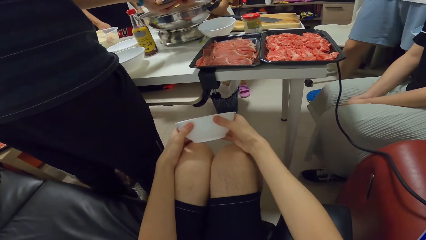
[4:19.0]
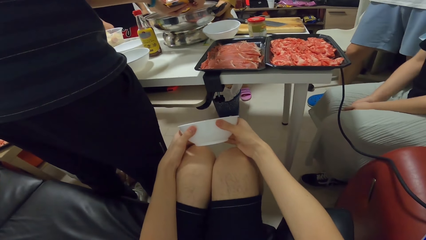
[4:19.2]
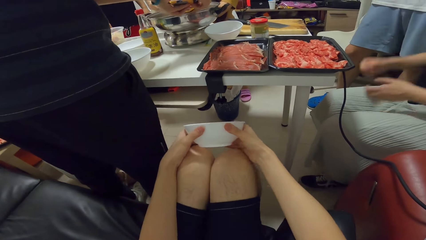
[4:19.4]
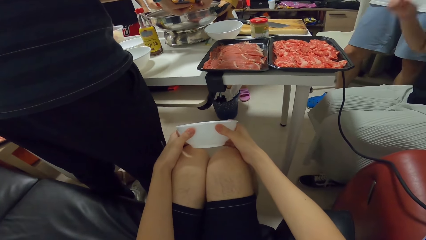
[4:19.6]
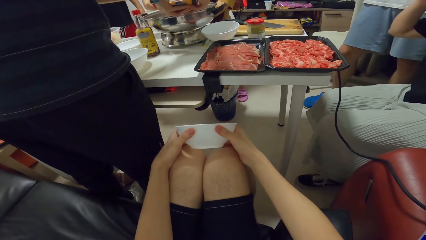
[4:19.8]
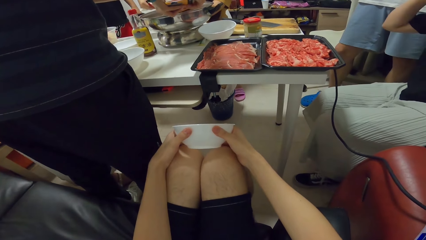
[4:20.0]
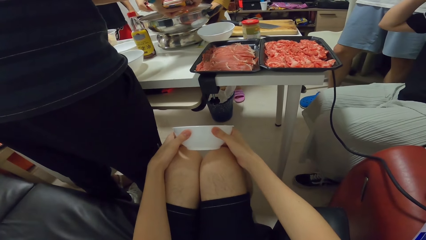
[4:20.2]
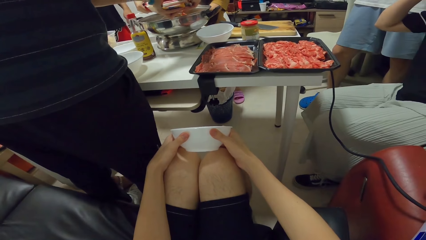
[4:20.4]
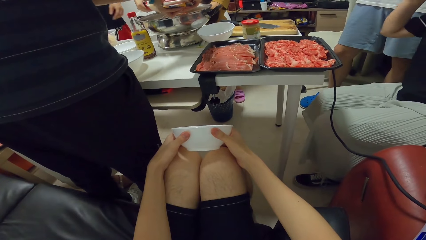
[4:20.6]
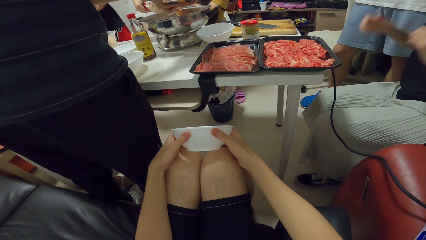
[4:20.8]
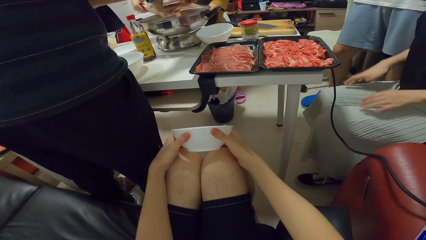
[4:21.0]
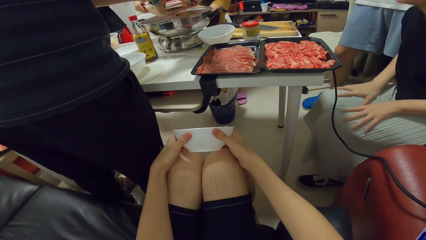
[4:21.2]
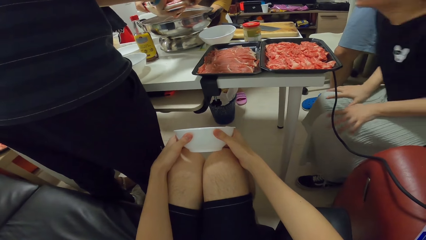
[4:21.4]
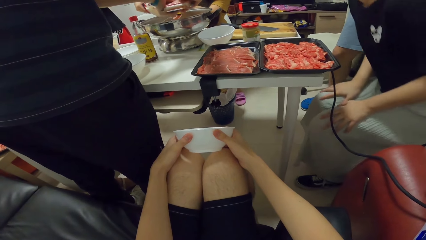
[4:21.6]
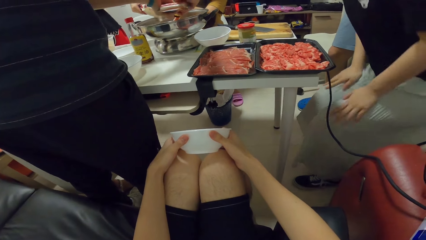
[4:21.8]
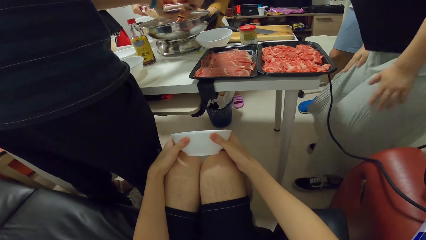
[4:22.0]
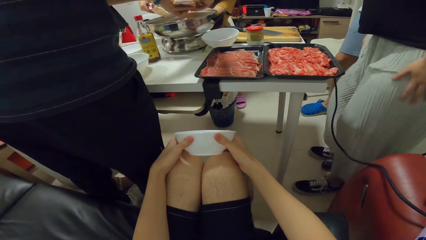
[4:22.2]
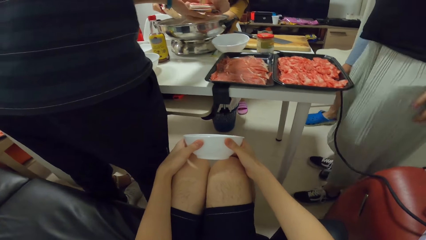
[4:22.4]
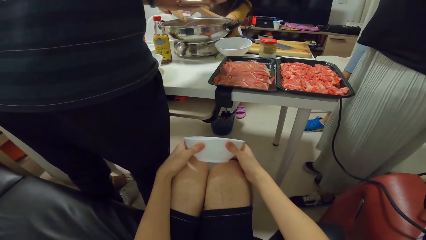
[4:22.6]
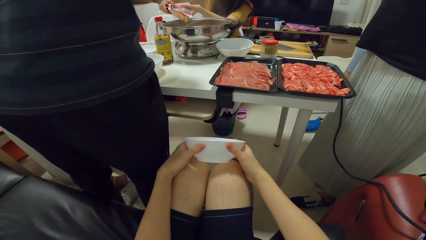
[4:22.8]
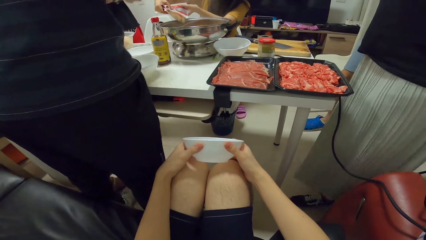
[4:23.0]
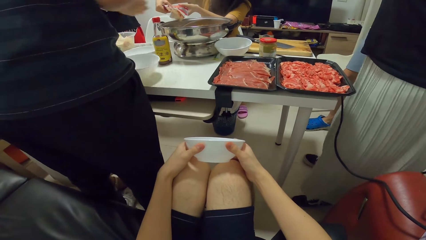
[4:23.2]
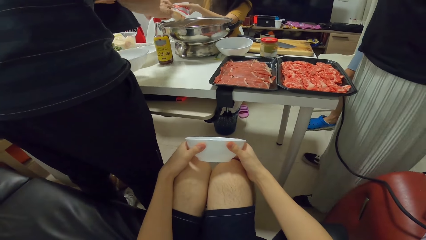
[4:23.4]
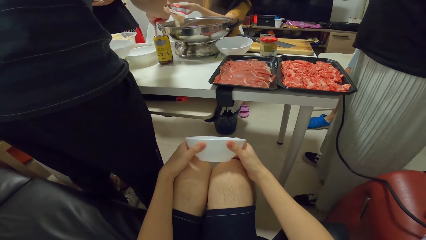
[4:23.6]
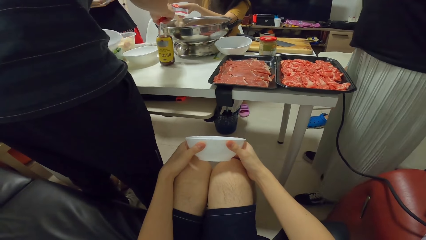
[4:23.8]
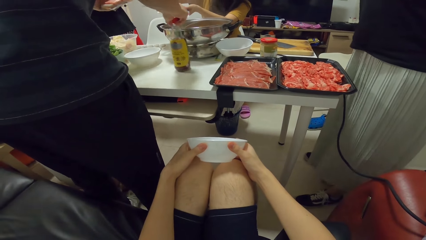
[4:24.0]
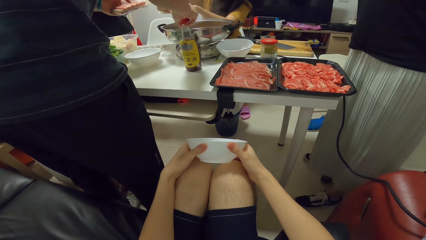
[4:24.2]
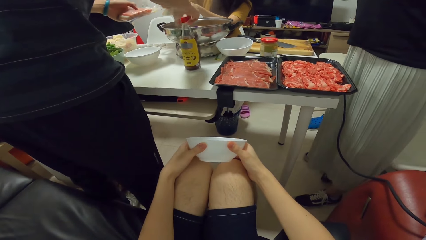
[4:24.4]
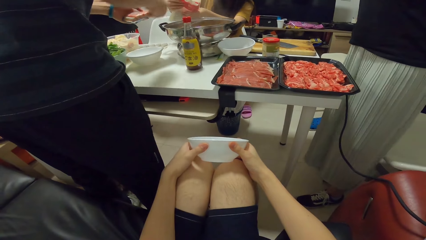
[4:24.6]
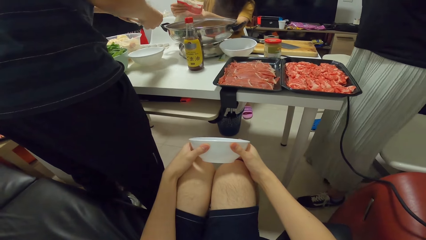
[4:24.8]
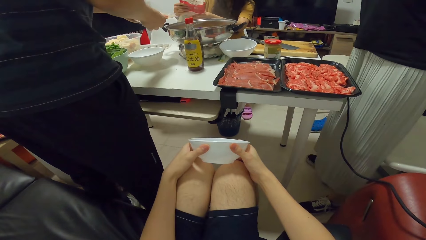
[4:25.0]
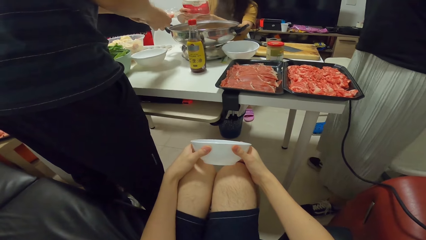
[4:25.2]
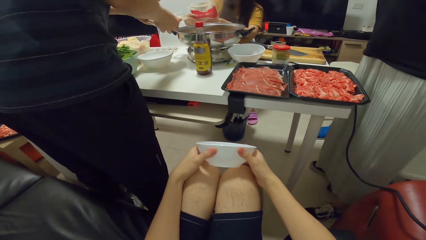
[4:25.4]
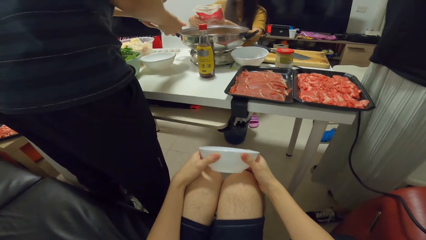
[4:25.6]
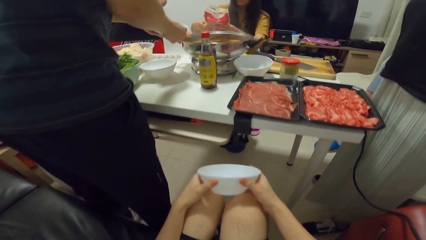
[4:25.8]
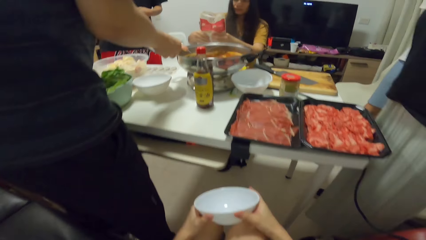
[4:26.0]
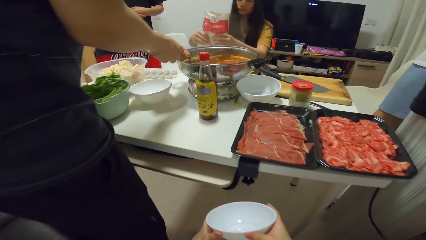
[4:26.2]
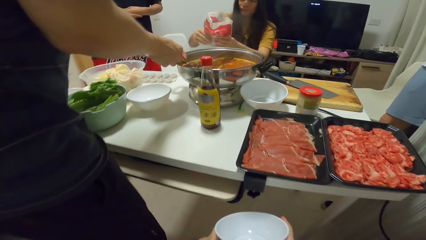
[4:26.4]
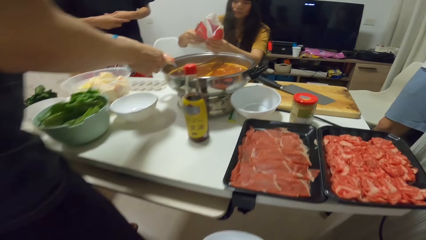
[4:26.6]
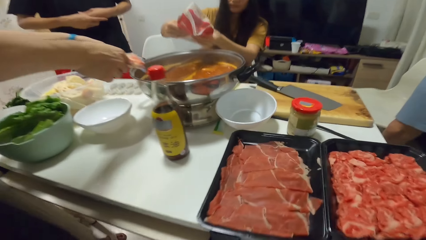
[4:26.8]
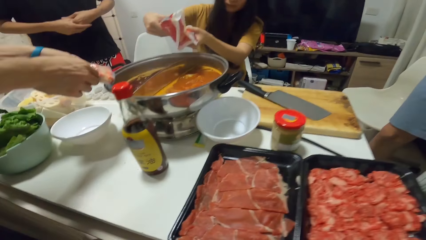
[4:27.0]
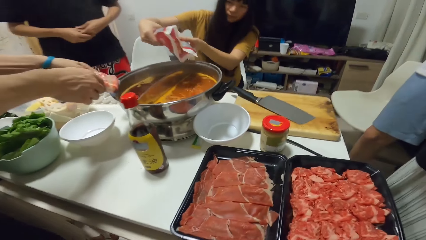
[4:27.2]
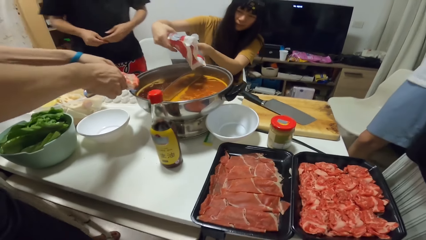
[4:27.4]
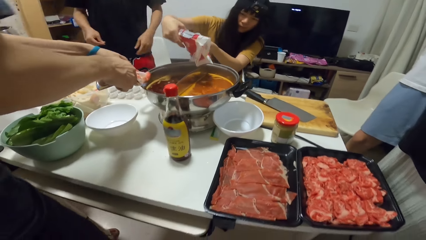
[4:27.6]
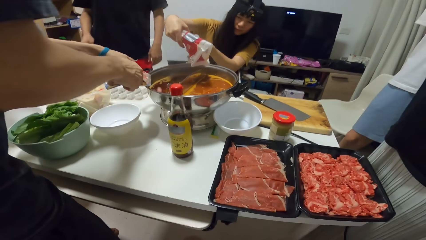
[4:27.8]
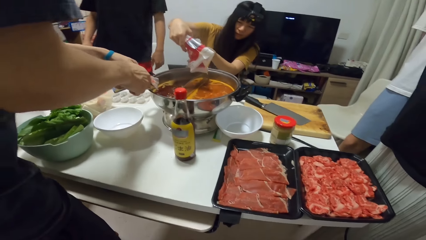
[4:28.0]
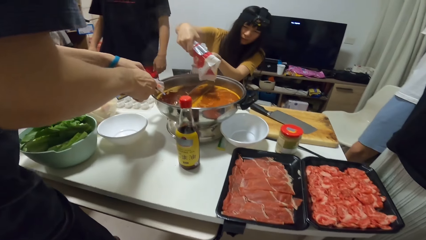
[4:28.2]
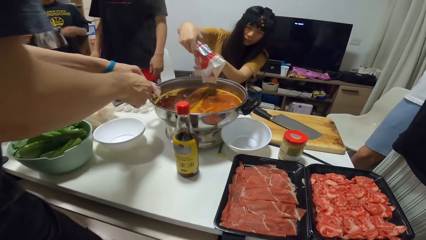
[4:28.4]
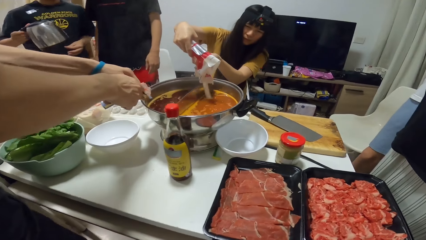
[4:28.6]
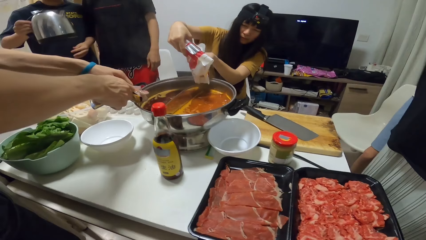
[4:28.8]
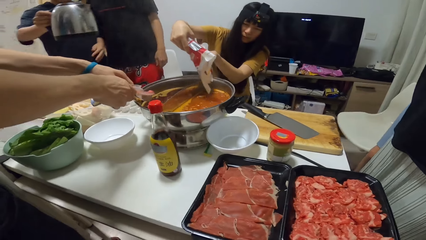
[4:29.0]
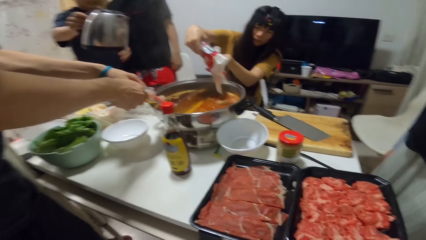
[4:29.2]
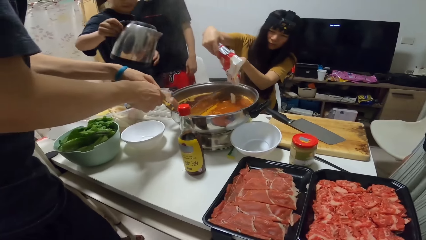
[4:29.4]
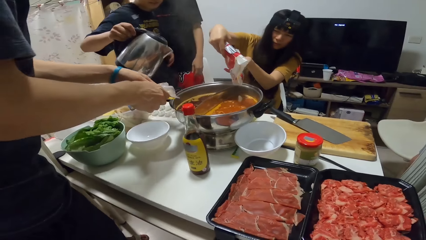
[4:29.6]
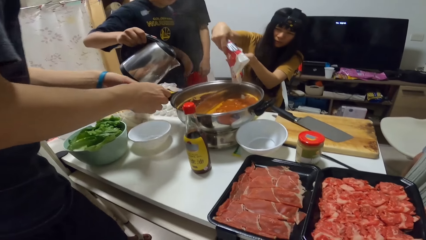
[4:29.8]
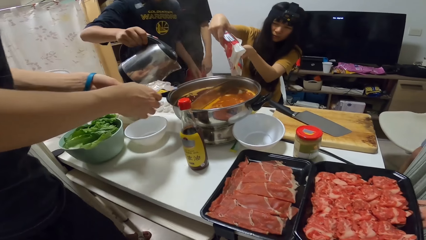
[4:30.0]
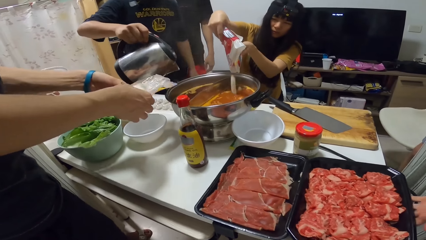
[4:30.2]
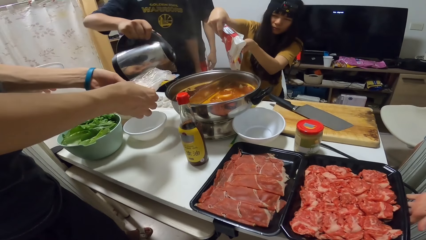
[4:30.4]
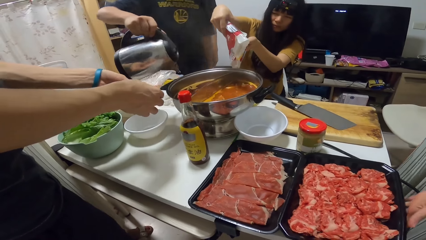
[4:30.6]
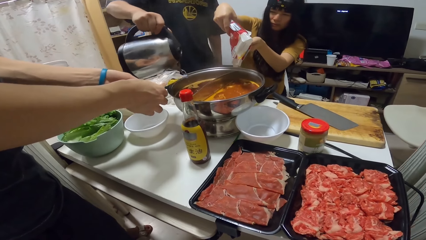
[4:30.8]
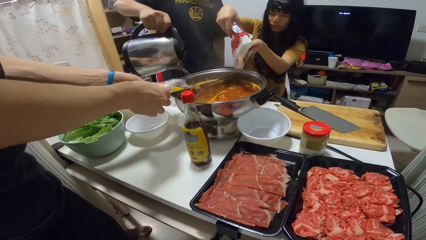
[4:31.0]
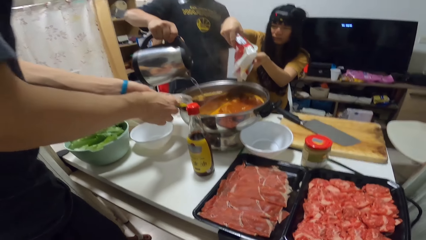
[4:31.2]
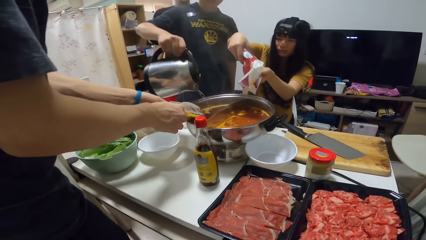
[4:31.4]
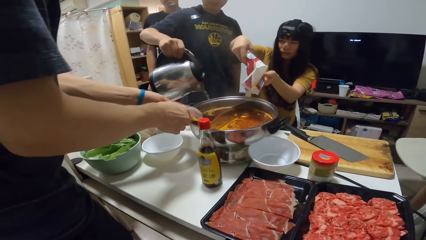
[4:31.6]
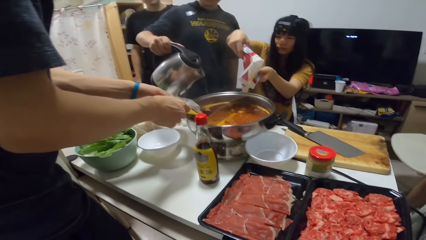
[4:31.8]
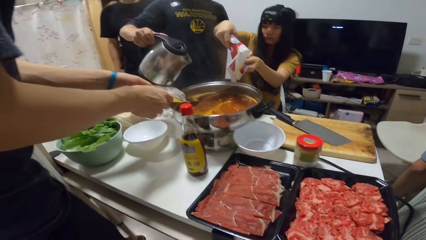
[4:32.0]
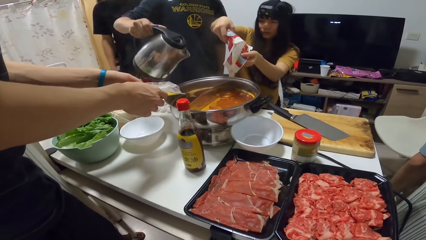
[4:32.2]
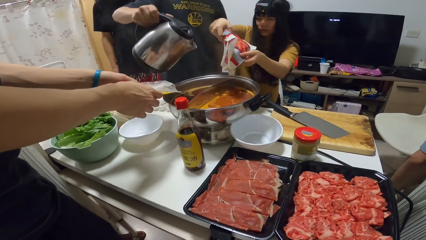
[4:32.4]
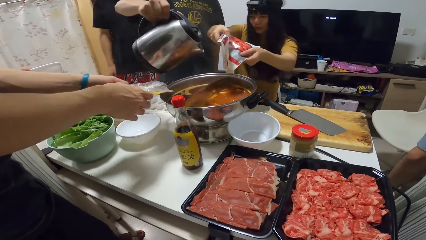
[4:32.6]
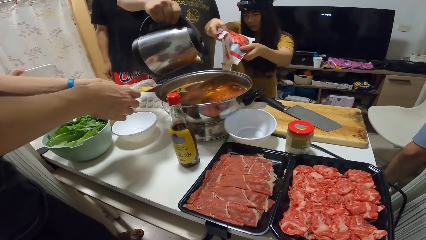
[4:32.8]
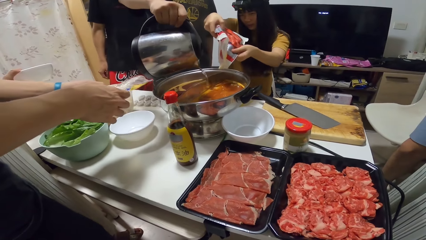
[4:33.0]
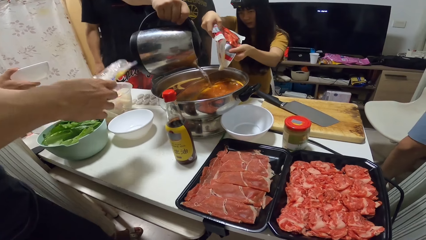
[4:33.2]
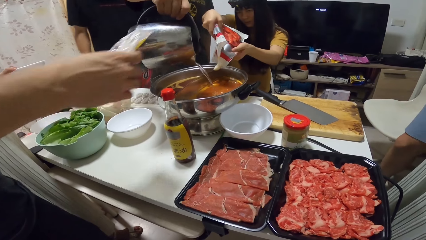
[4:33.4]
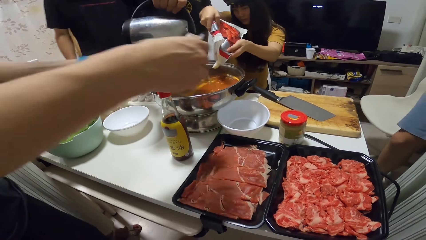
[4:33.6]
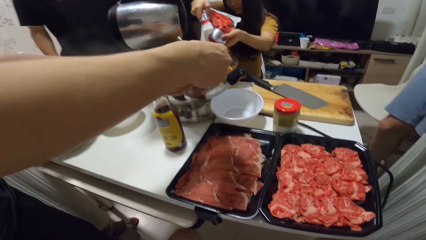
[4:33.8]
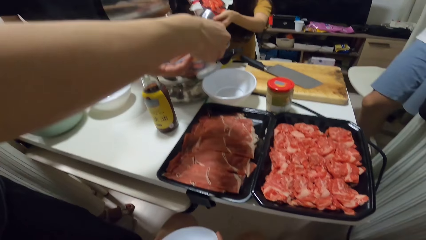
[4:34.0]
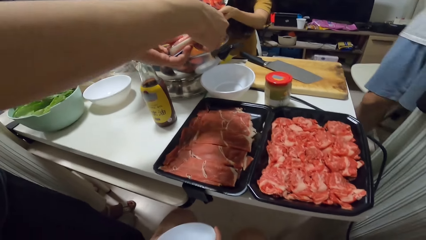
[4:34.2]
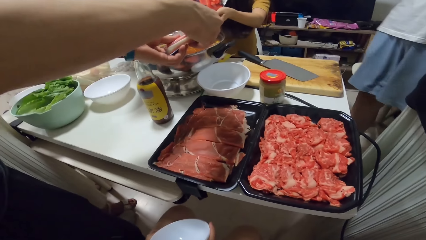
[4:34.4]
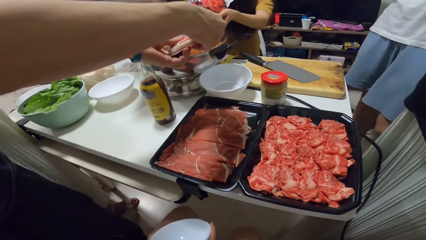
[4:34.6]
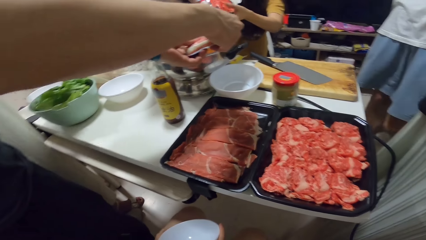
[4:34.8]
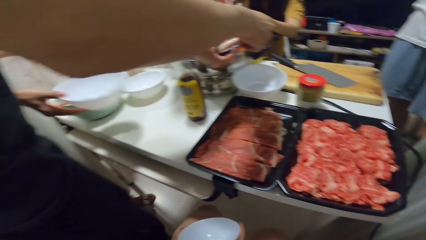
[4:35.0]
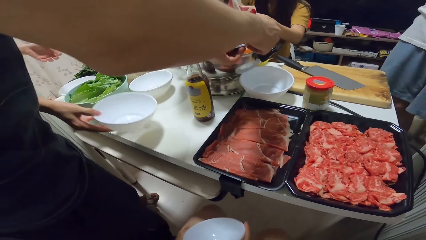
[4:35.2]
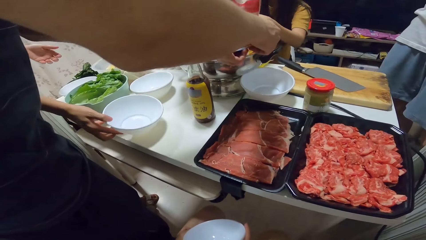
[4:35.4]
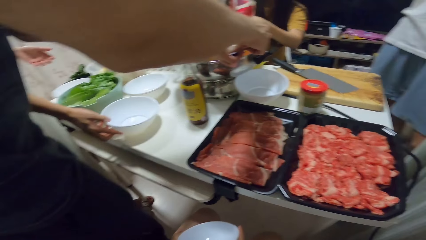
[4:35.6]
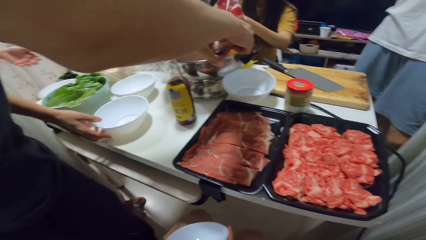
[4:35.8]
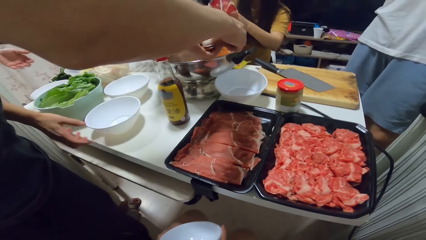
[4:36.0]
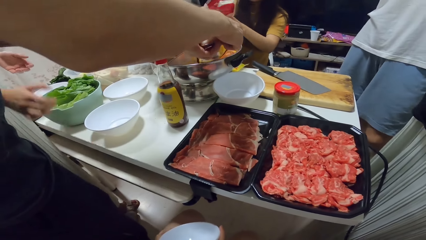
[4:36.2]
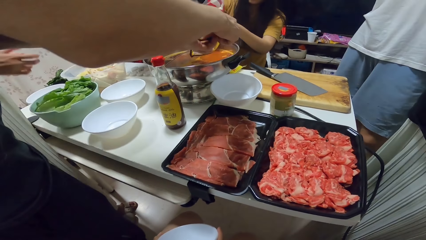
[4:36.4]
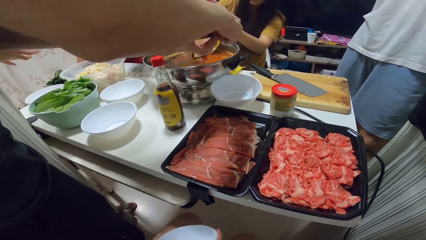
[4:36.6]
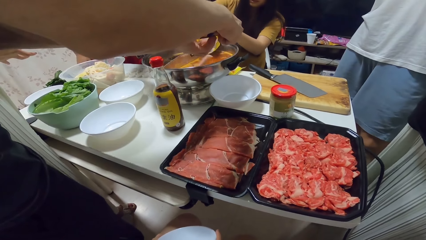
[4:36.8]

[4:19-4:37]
A man moves a bottle on the table with his right hand. A person pours something on the soup. Another man pours water from a kettle into the pot with his right hand. Another person puts the bowl on the table.
